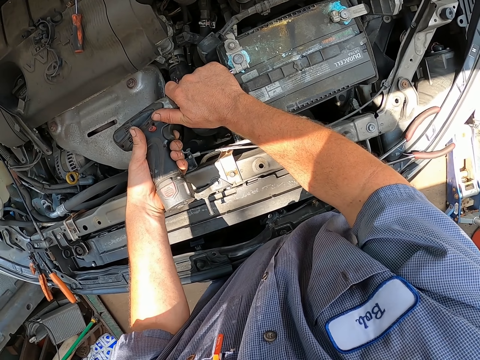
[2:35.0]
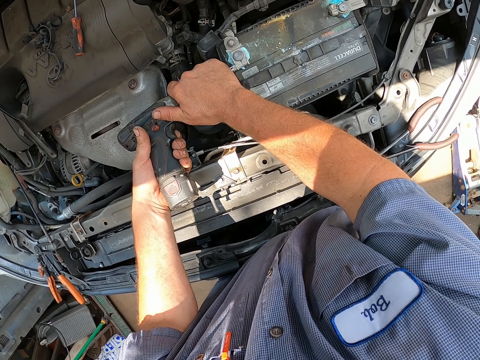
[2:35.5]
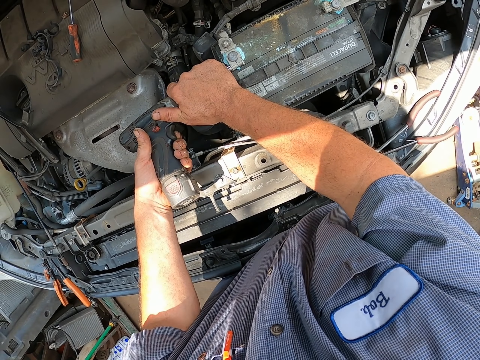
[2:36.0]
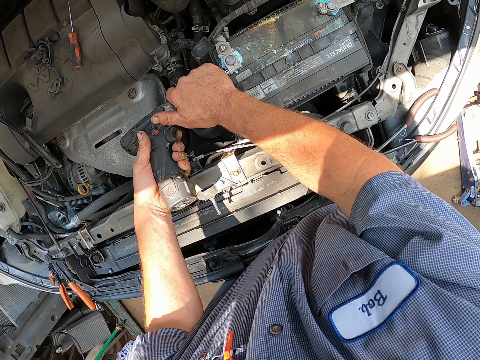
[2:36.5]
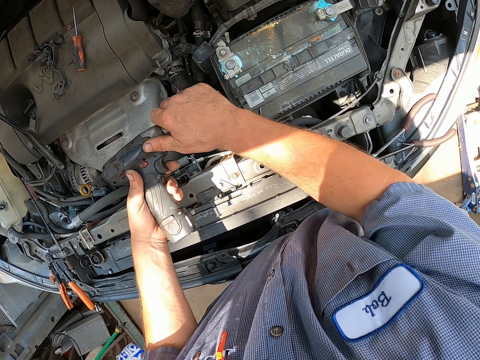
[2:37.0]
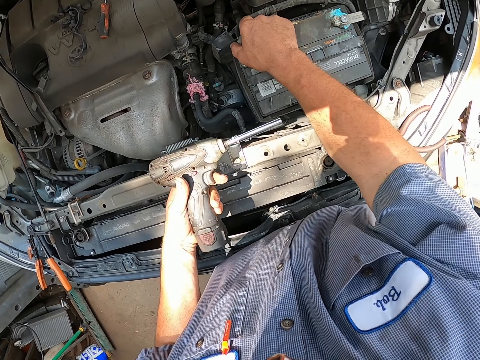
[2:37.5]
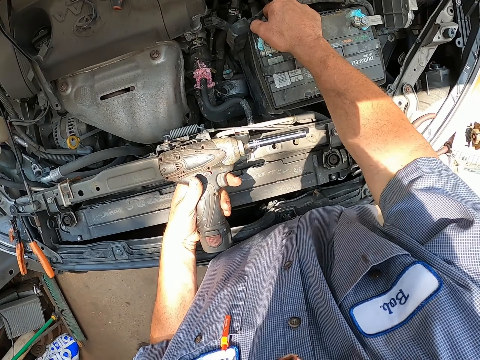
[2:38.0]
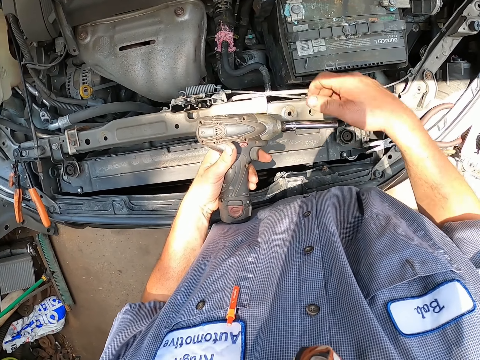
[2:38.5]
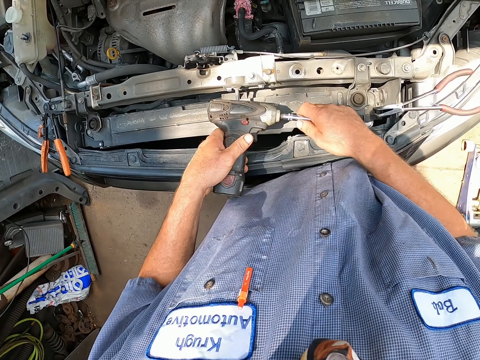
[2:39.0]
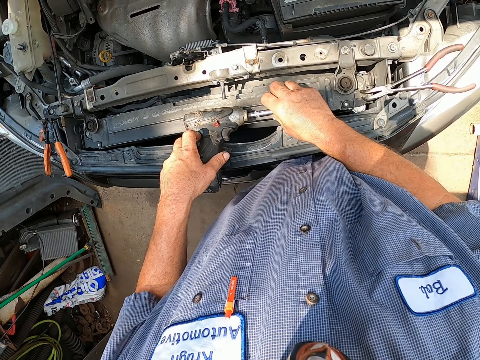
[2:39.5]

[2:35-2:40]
The camera wearer drills the battery.

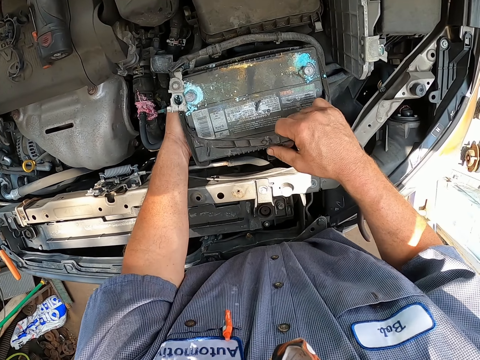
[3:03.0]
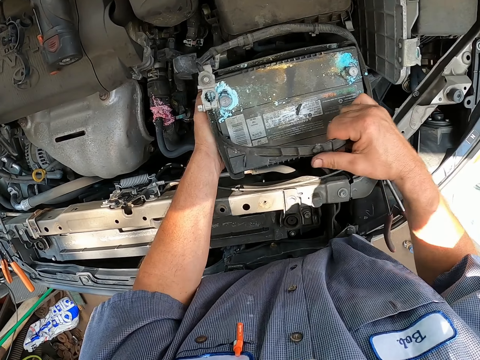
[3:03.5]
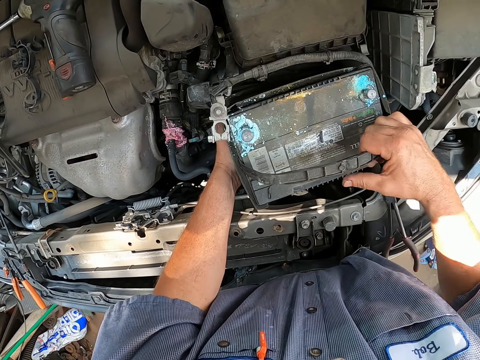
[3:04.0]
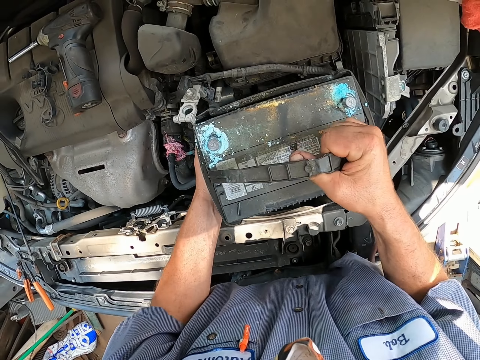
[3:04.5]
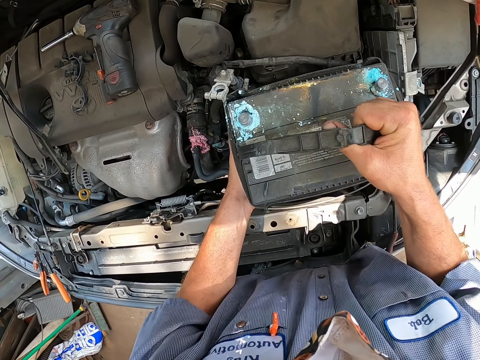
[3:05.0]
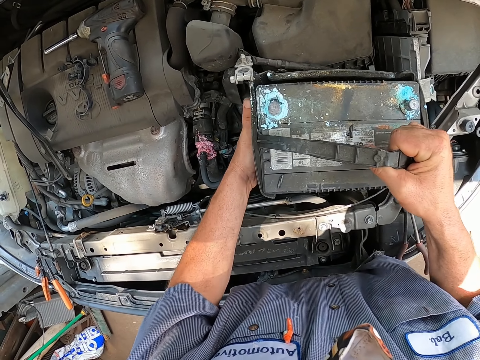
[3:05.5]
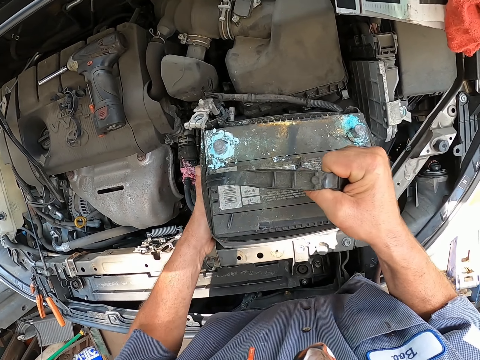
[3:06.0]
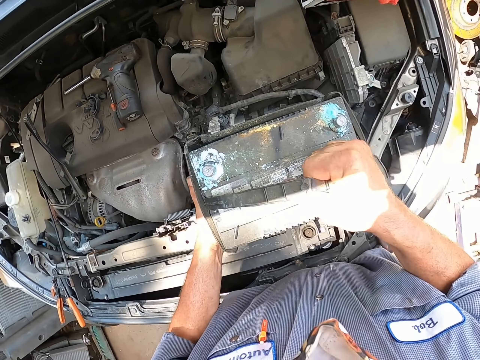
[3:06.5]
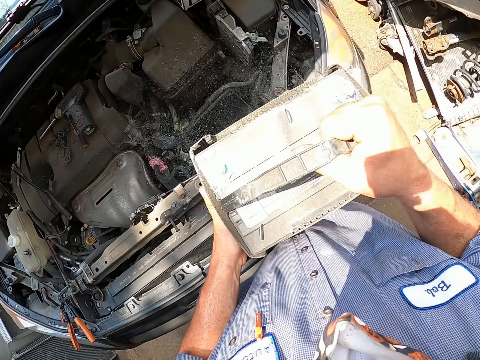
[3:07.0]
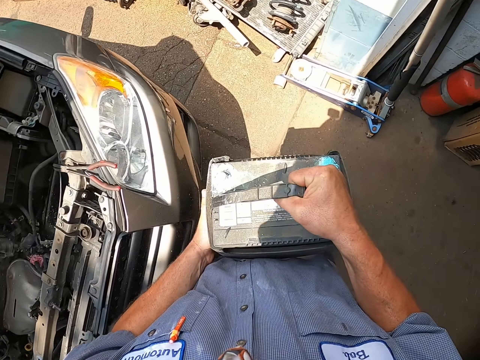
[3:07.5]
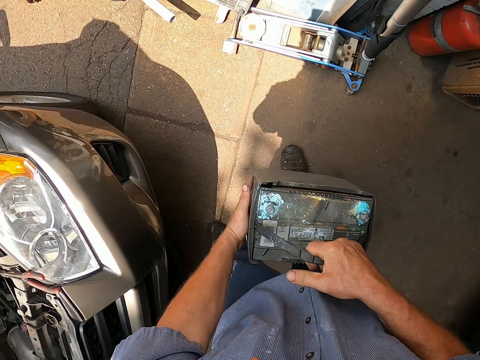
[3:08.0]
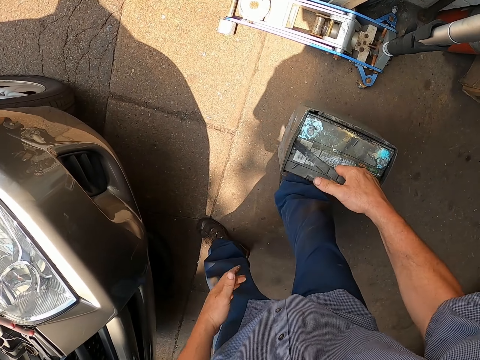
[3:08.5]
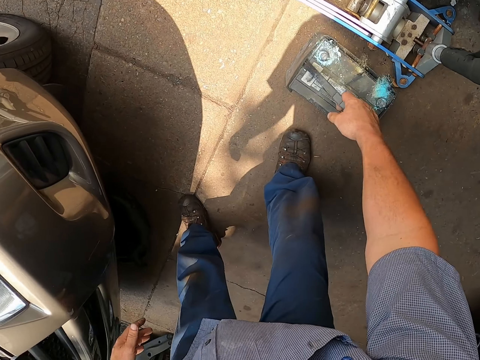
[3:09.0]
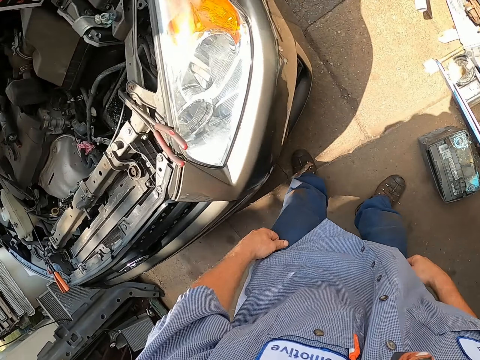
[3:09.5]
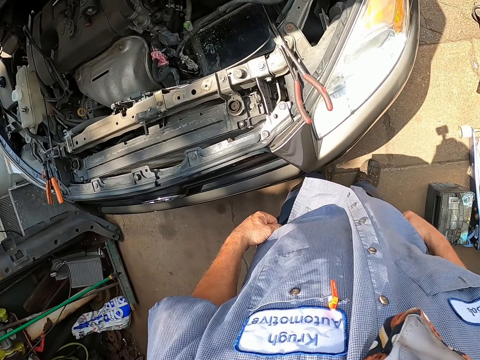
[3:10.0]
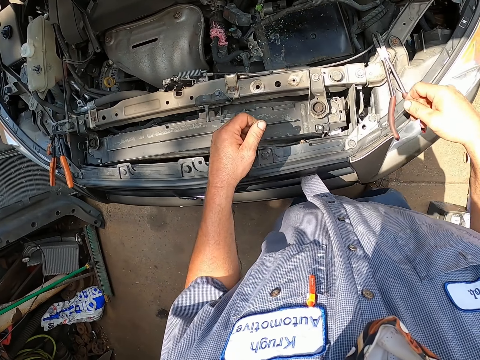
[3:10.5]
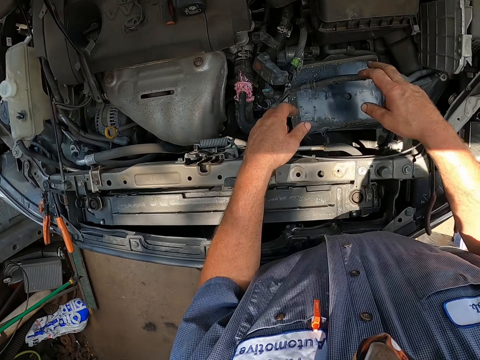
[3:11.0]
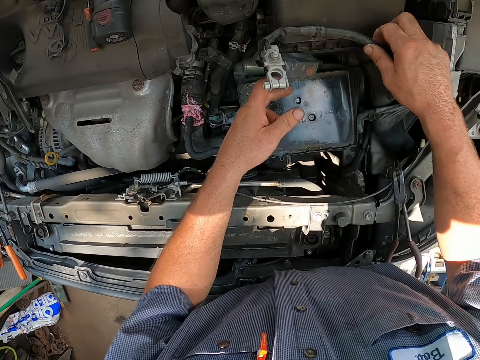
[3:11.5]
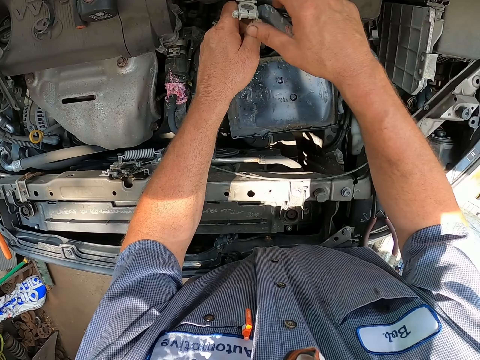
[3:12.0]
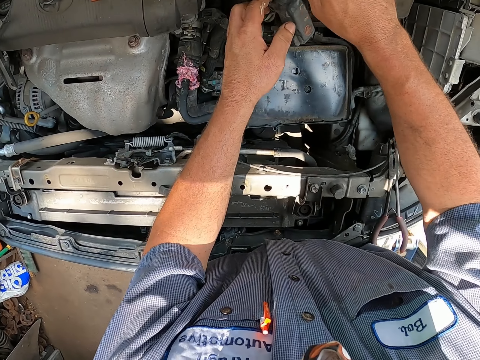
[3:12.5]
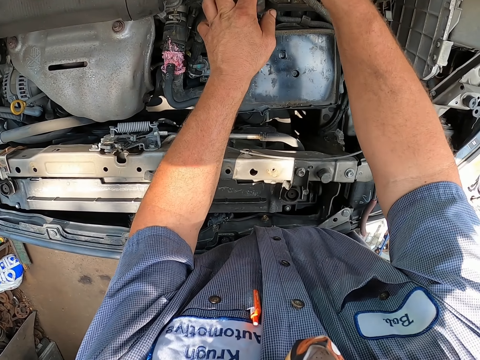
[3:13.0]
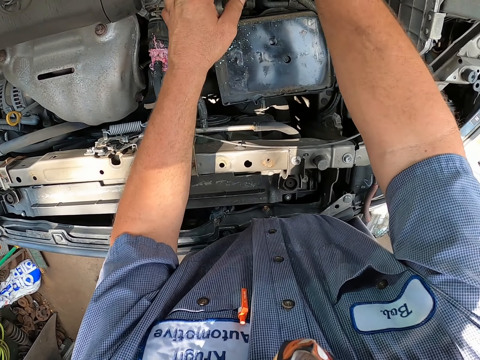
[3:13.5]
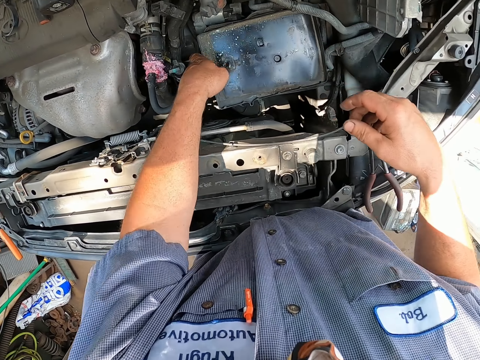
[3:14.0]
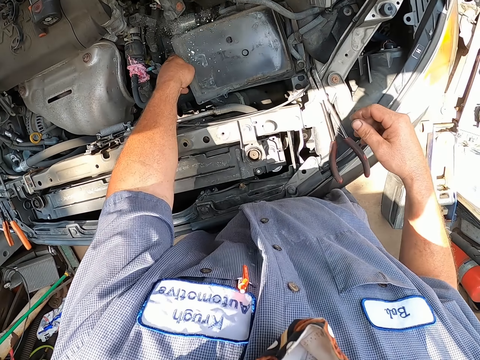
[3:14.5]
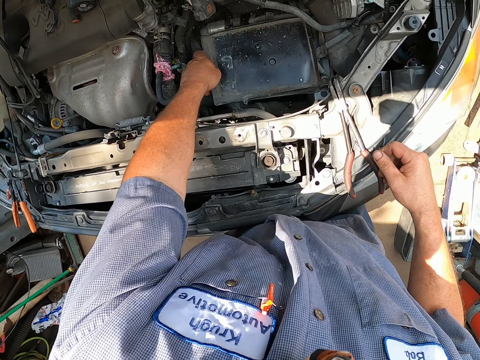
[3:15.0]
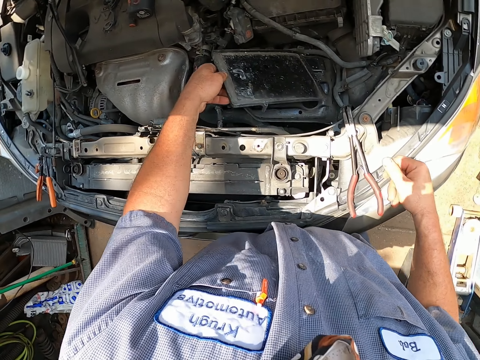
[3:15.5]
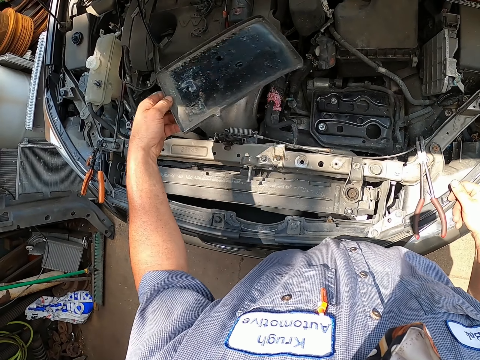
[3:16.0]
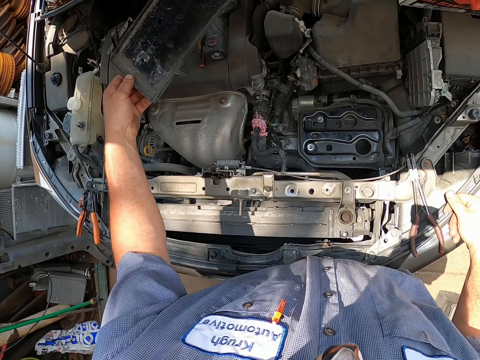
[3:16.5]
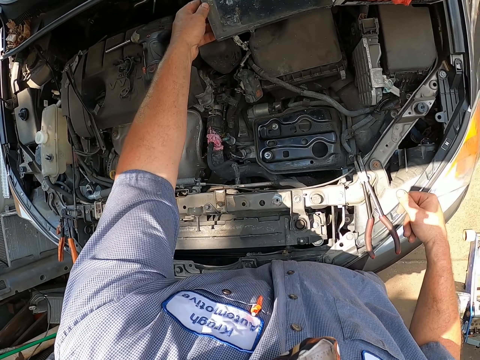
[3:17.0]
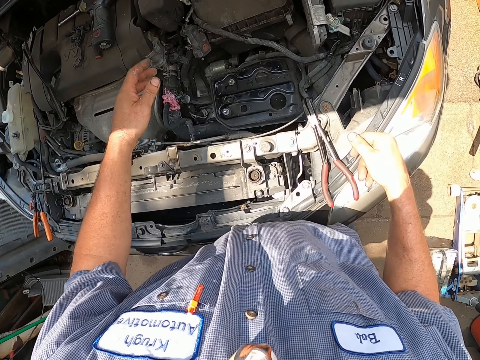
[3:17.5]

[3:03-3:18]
The camera wearer lifts the battery. They remove the car battery from the car. They put the car battery down on the floor. They continue to repair the engine. They hold the battery pipe. They open the car.

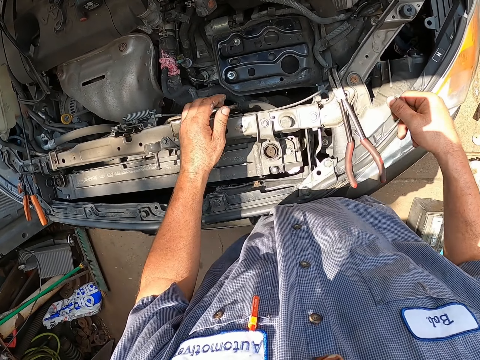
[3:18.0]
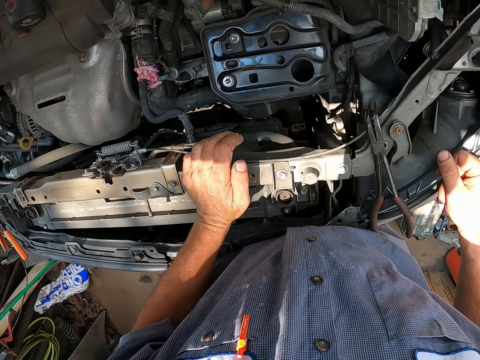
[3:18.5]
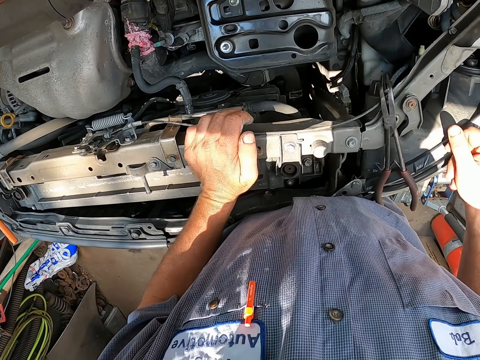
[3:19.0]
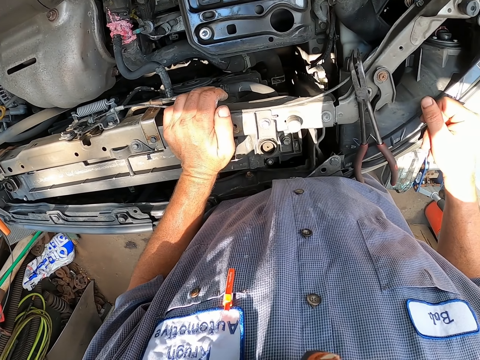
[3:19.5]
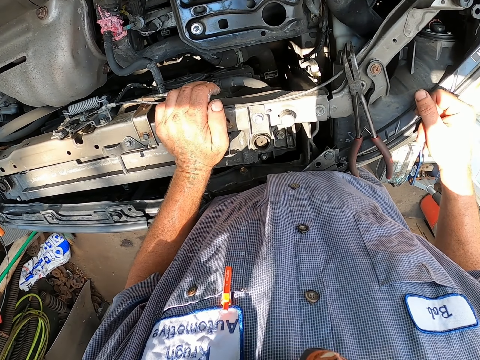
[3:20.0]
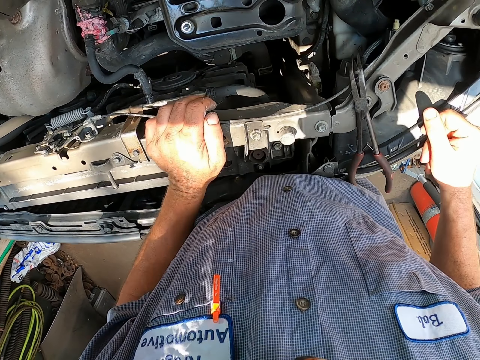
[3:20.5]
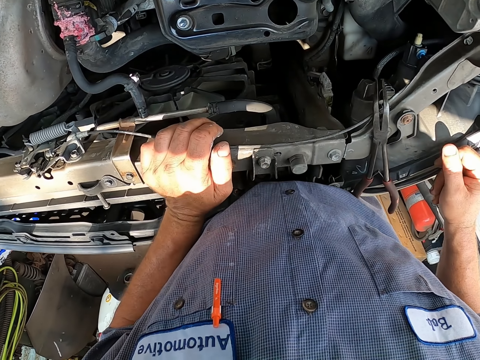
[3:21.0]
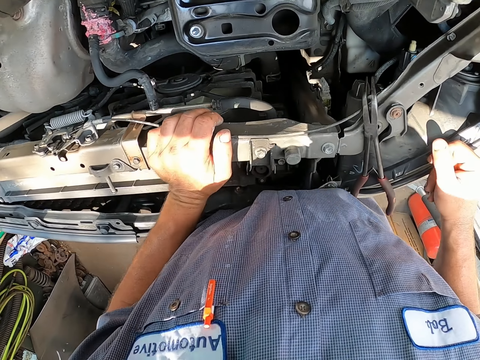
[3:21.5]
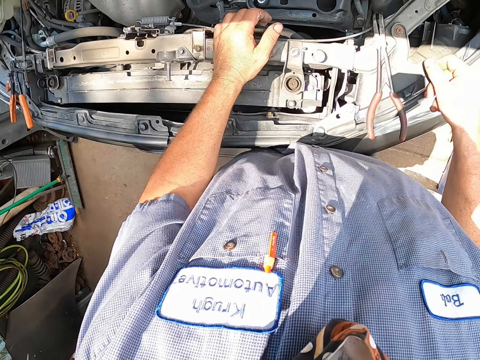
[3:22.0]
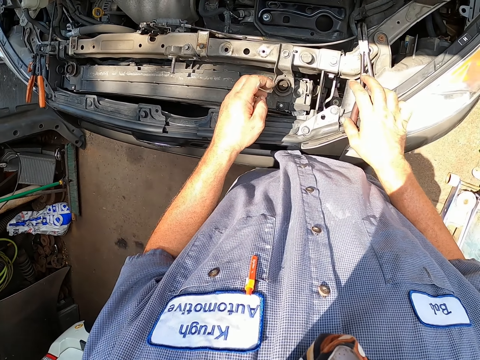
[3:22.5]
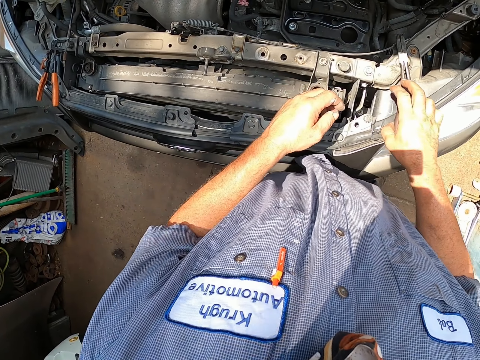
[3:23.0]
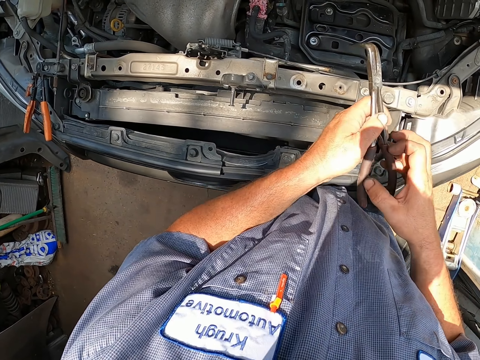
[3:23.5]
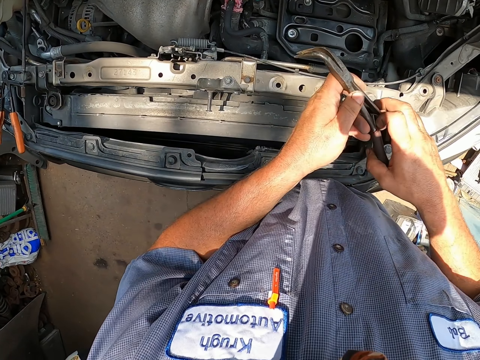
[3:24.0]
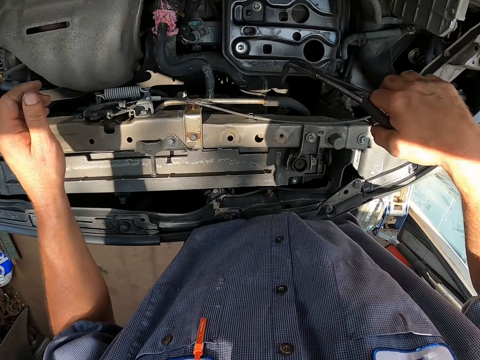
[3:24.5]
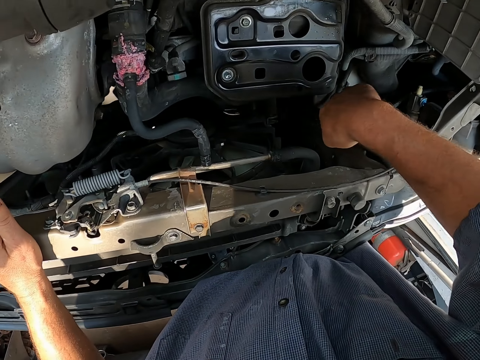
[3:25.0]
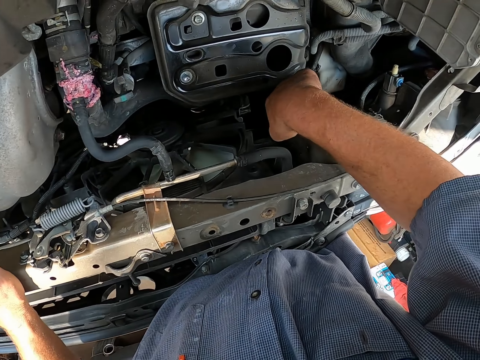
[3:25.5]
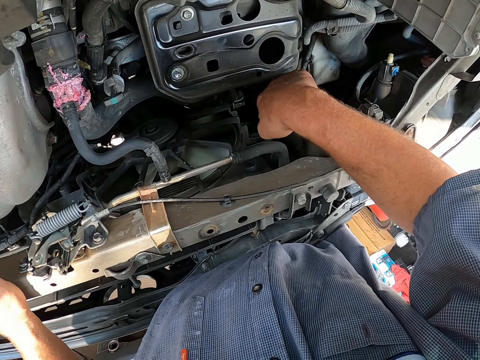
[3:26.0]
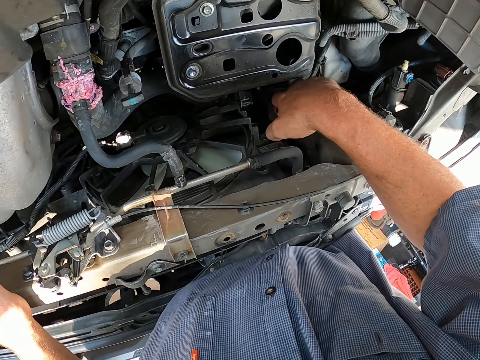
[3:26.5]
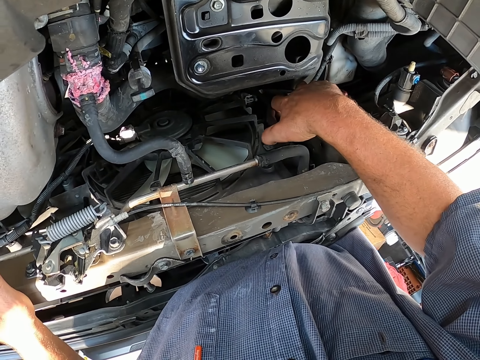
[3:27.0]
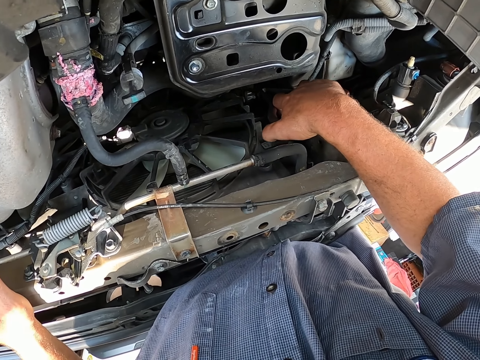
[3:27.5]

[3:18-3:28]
The camera wearer looks at the car. They lift the spanner hook. They use the pliers to repair the engine.
